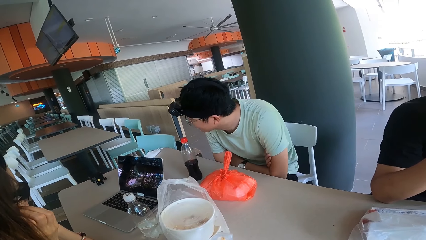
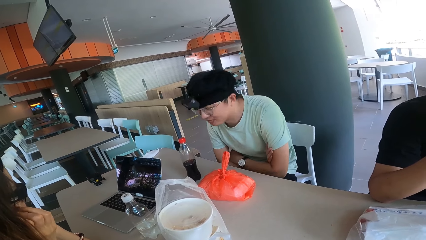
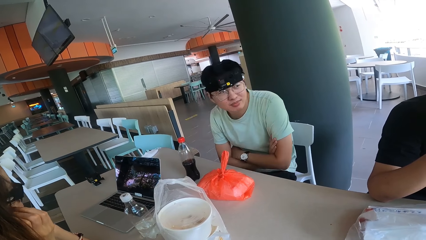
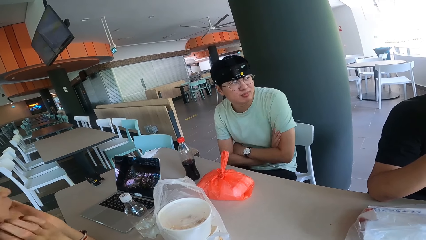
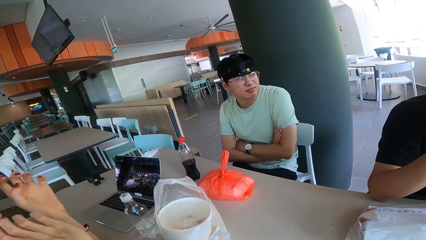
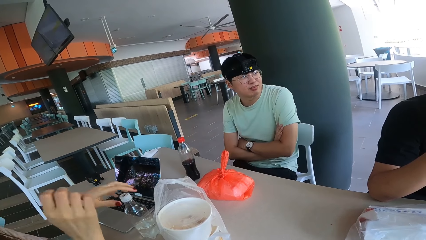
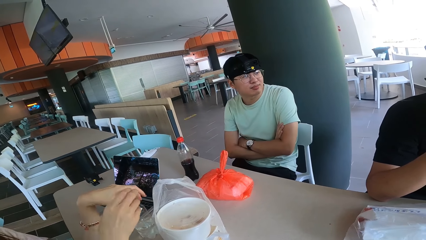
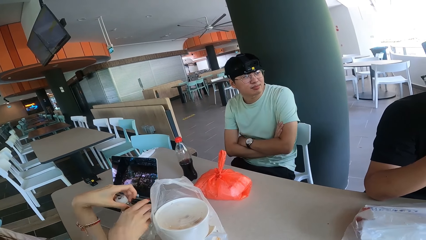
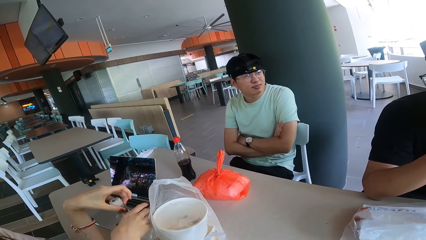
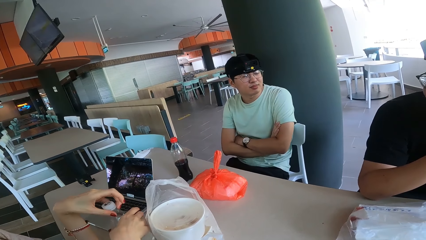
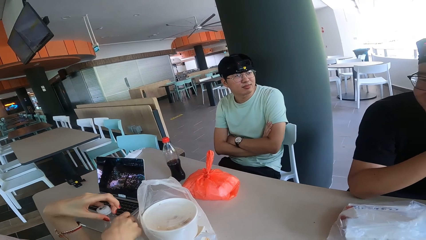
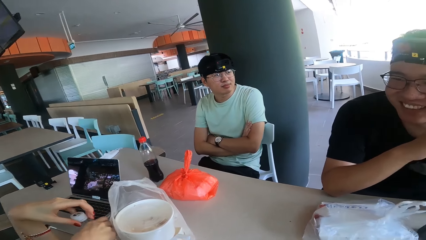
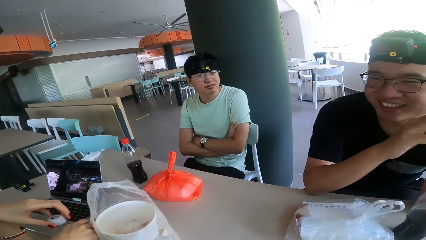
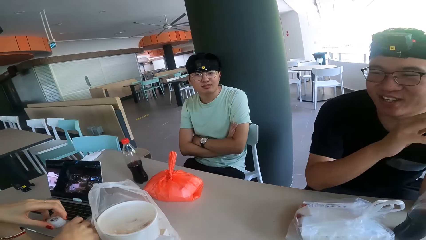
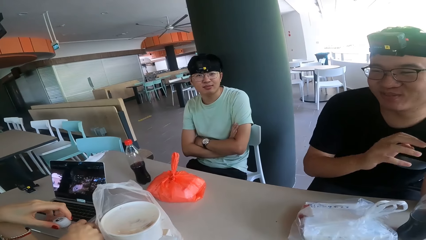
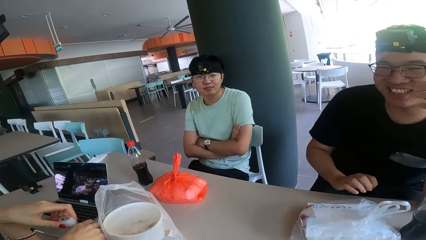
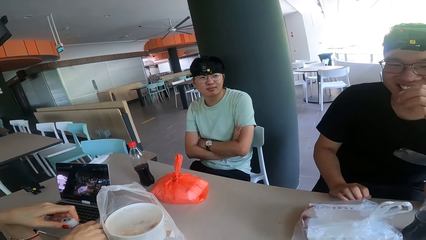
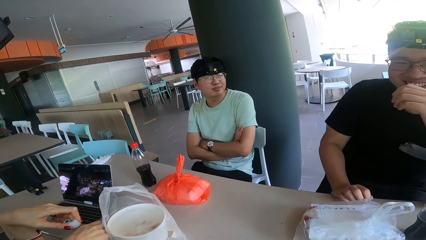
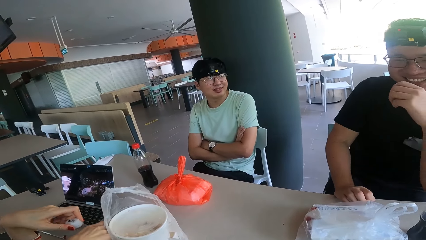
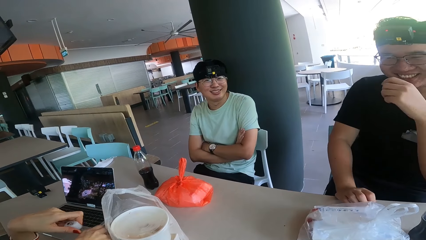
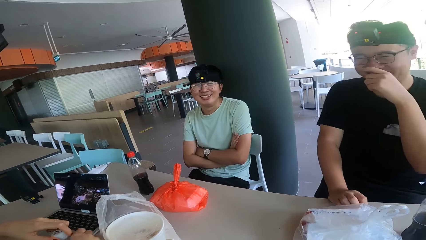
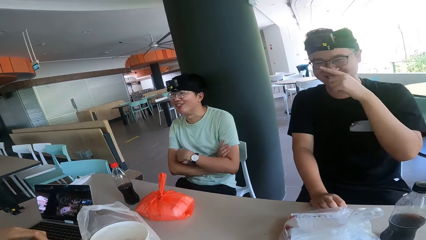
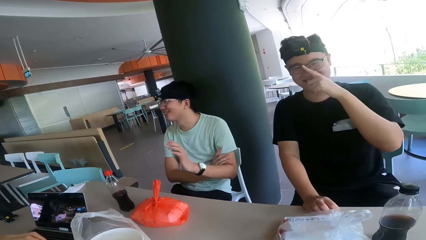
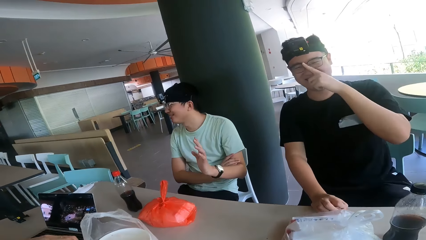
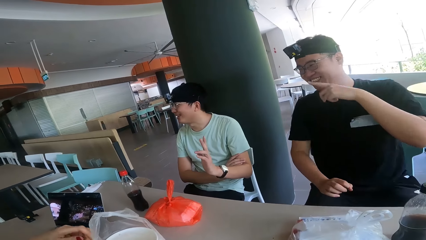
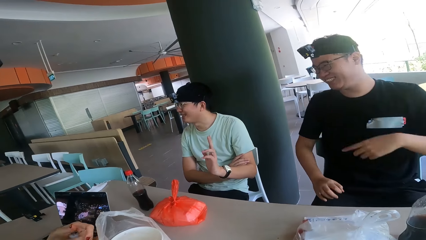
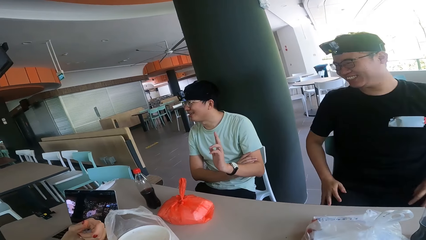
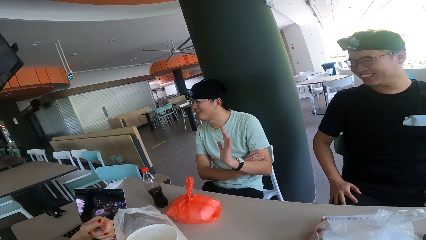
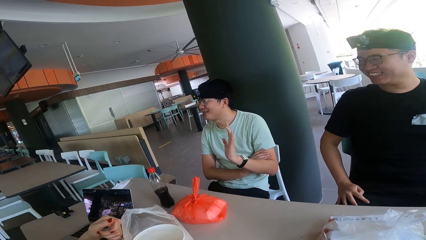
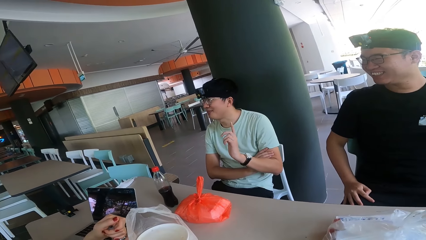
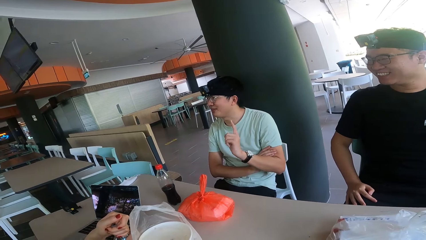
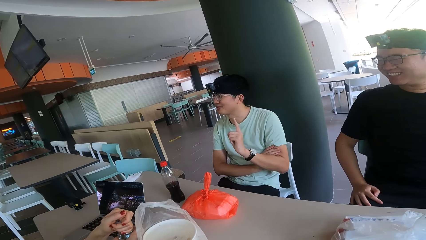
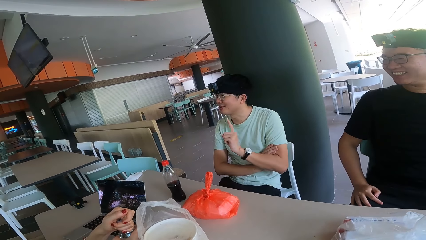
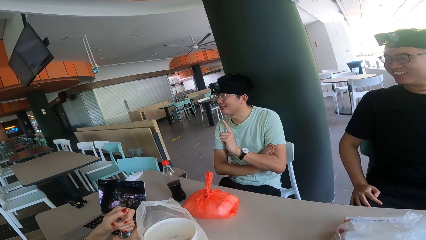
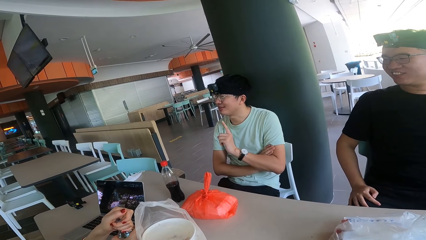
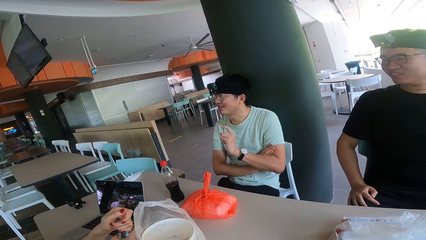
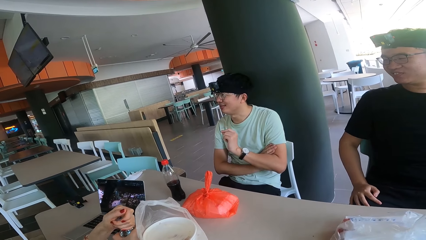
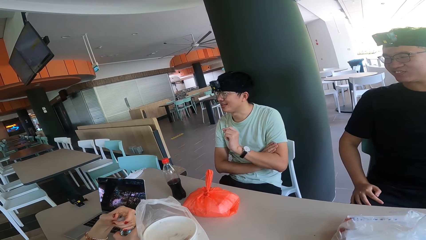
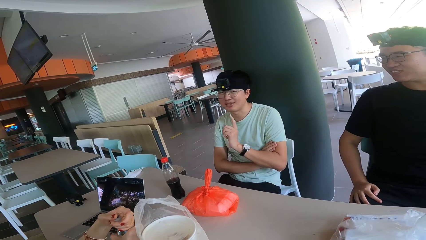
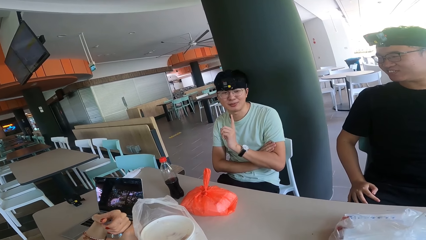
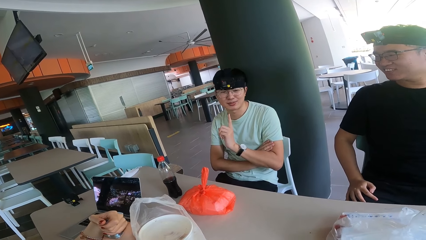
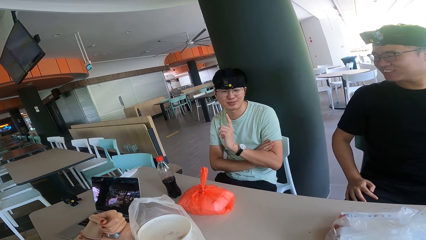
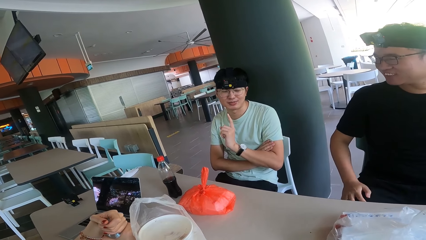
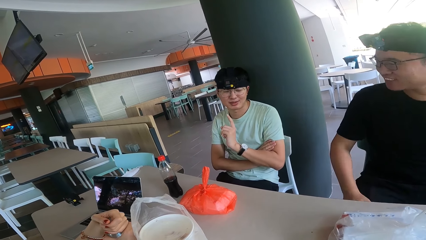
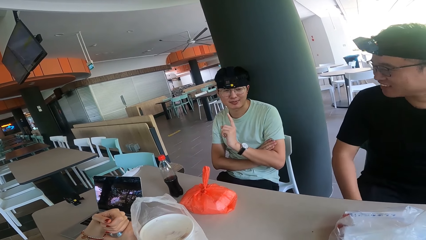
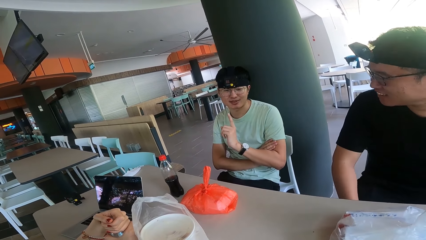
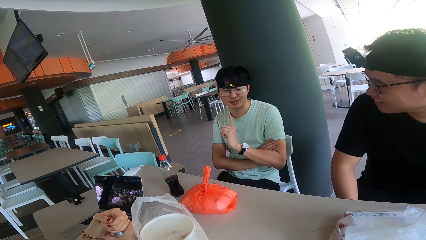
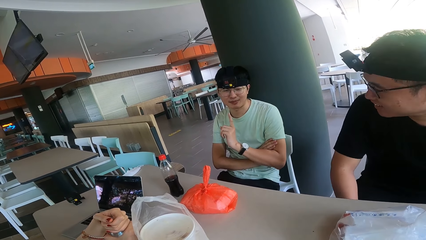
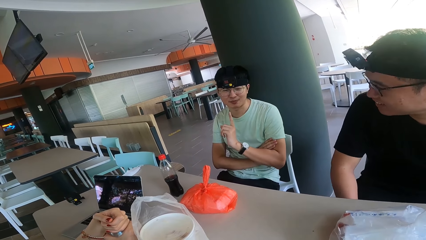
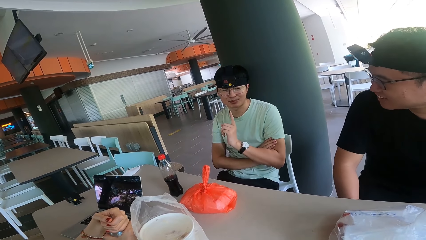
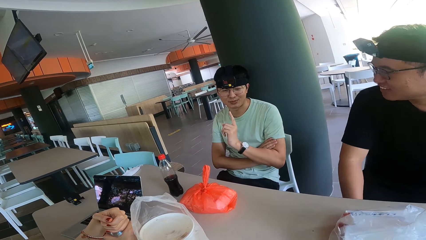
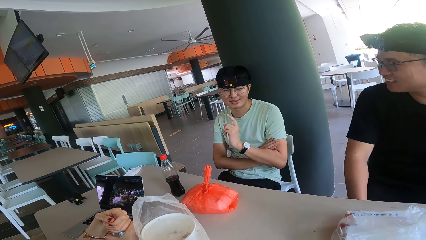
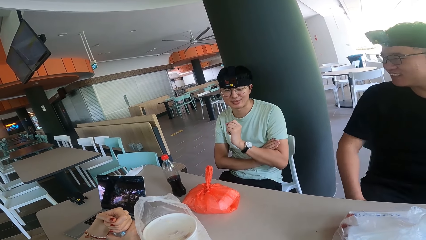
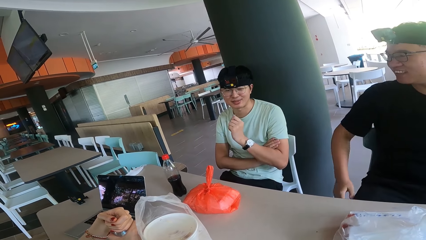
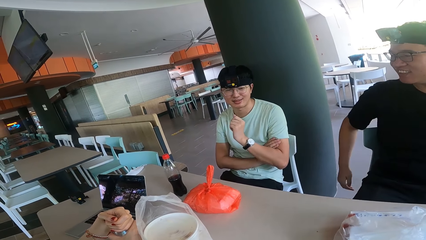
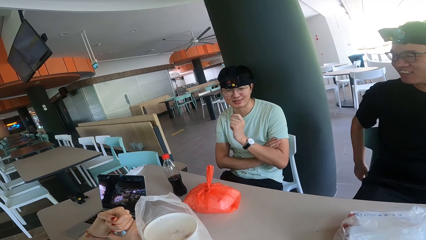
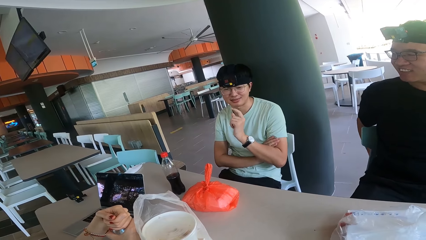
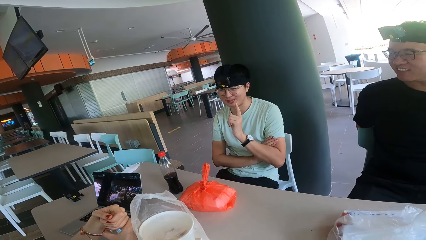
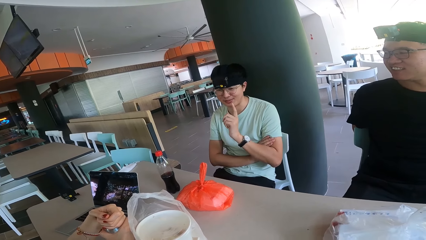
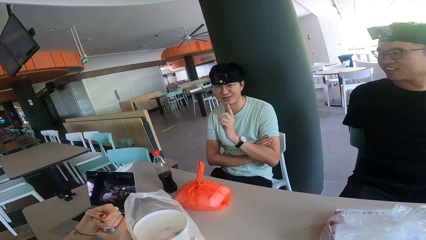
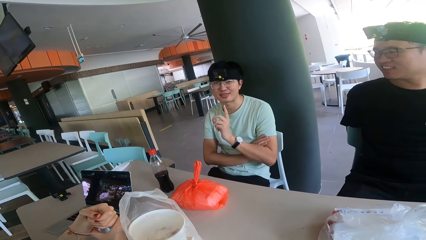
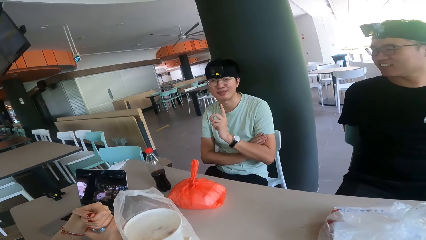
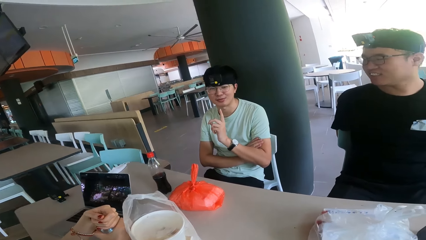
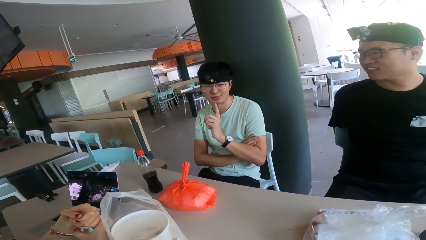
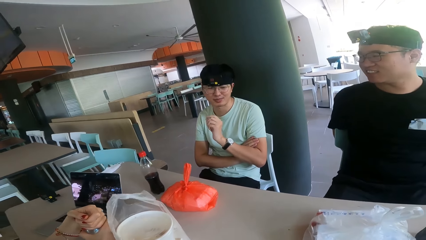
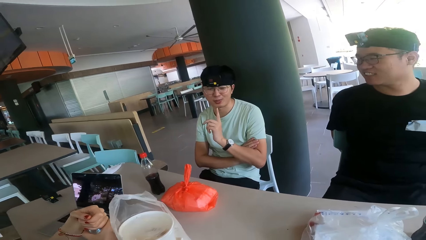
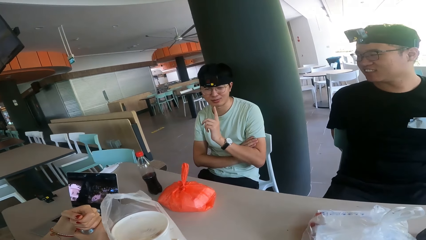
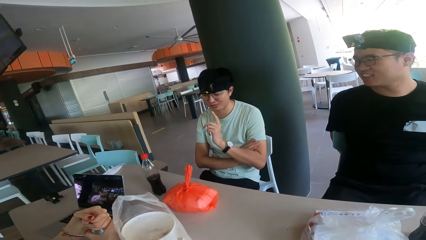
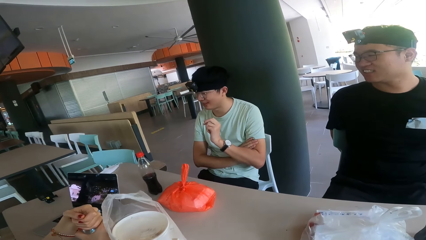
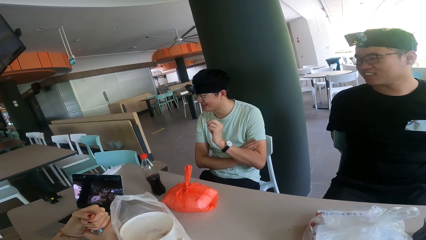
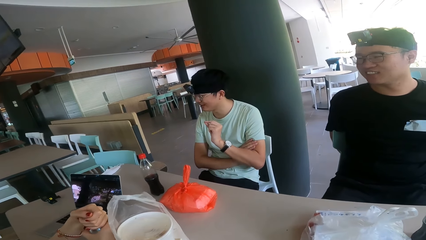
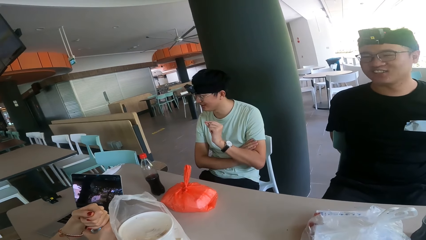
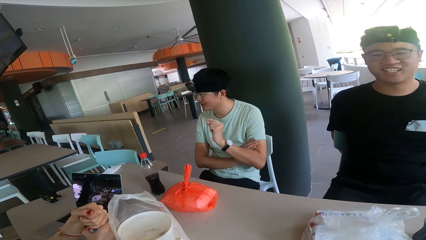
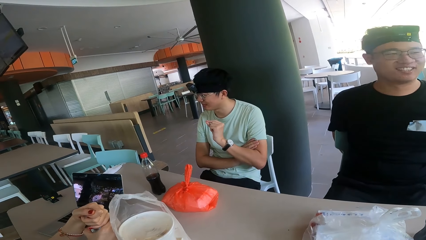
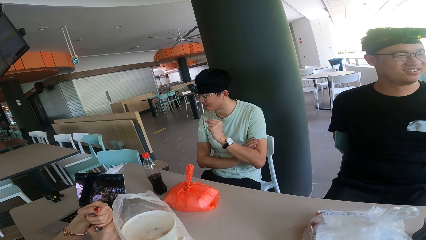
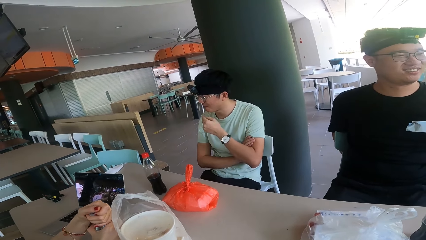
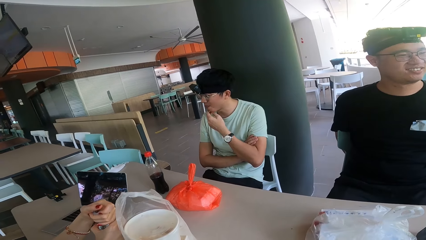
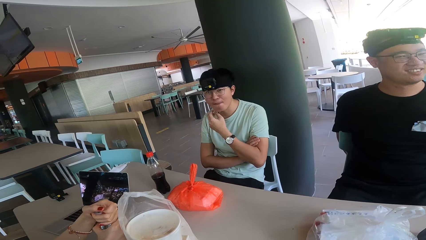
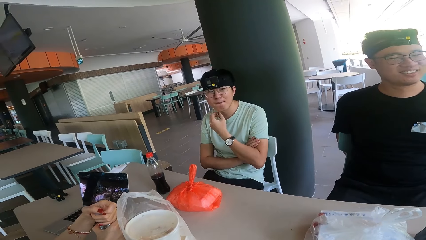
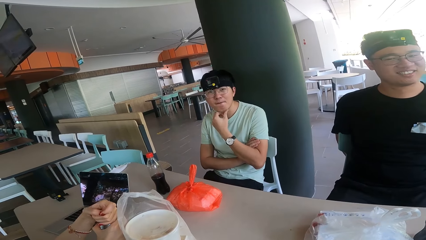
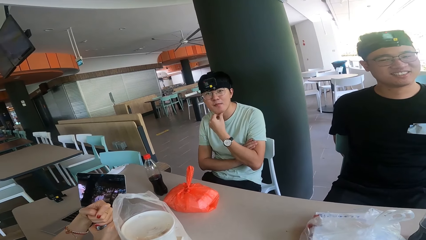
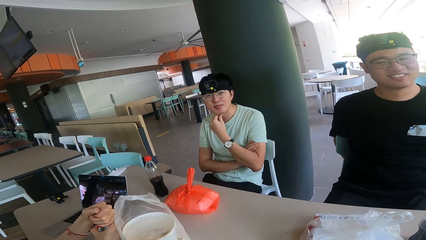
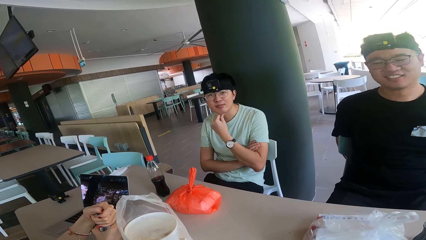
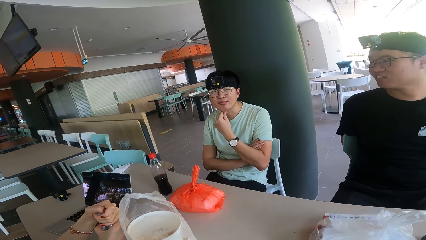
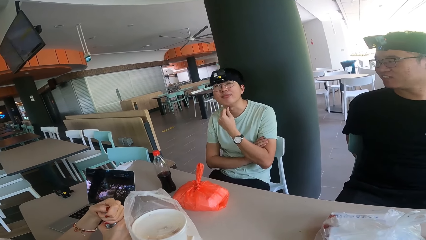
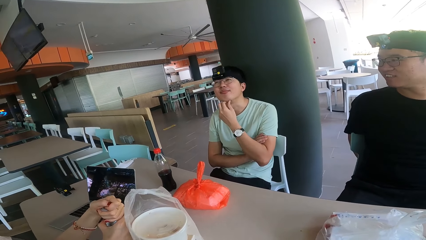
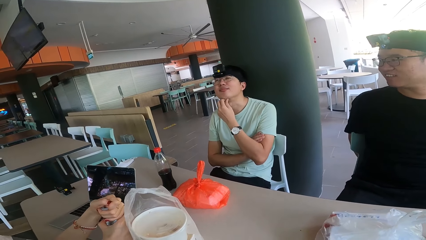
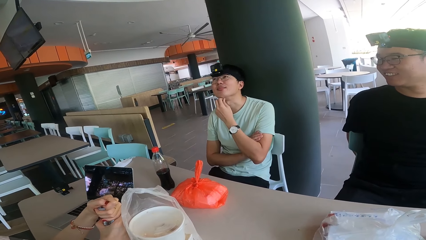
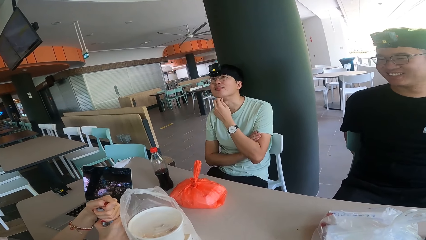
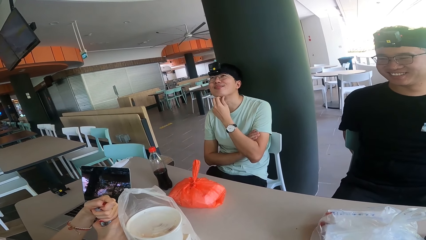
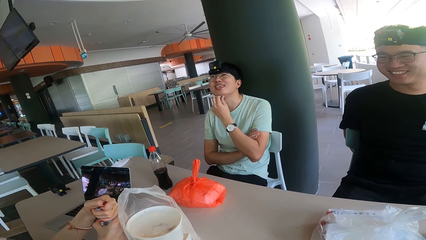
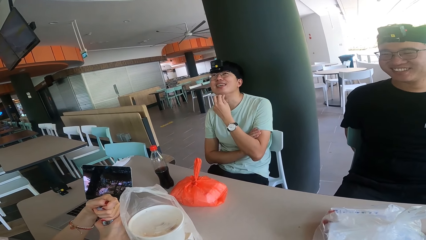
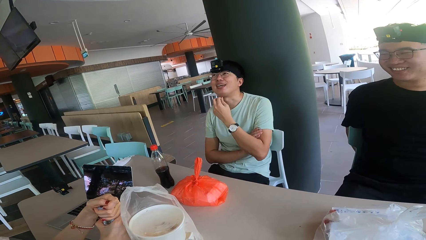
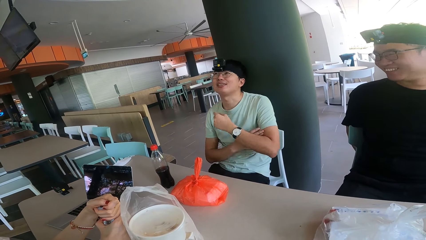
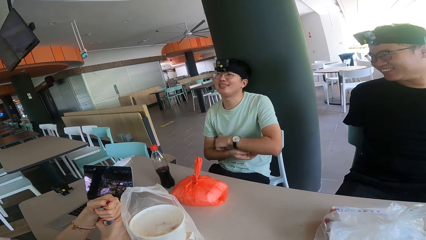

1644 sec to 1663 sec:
A woman picks up the bottle from the table. A person holds the drink. A man covers her mouth laughing. Another man makes a gesture and touches his beard.
